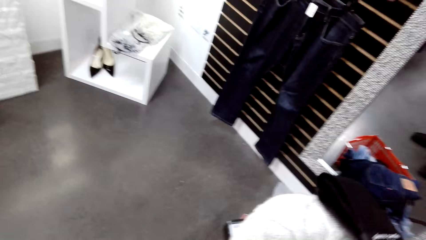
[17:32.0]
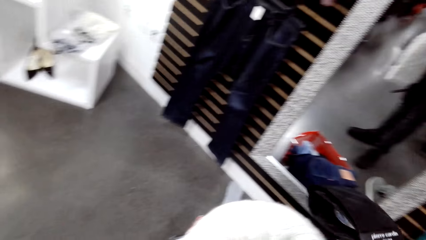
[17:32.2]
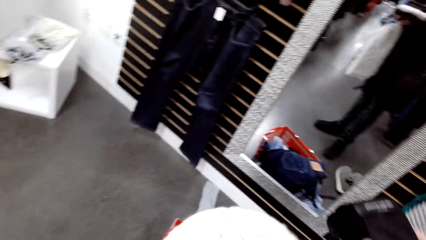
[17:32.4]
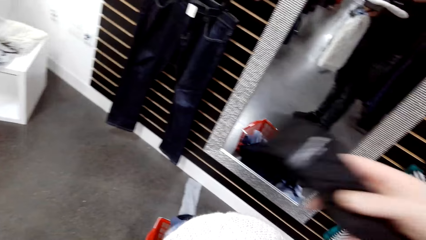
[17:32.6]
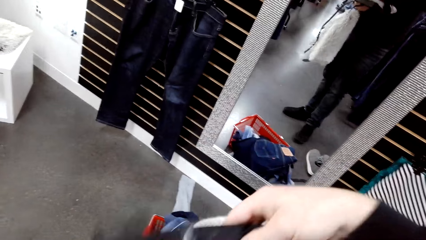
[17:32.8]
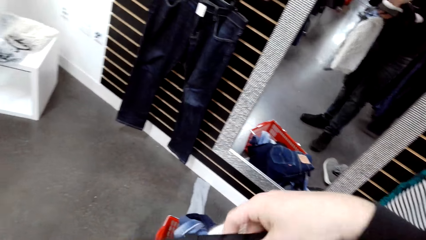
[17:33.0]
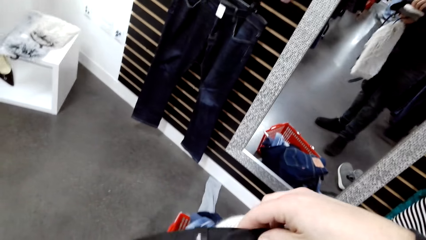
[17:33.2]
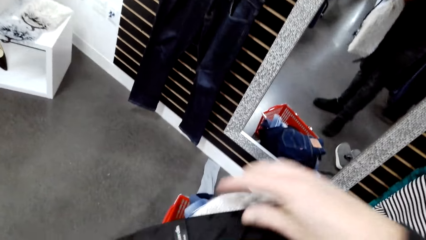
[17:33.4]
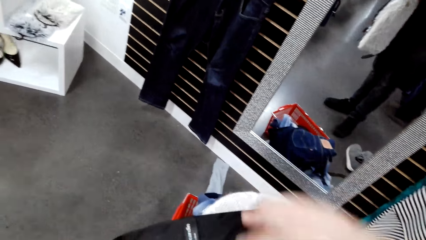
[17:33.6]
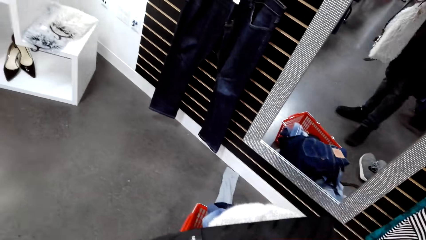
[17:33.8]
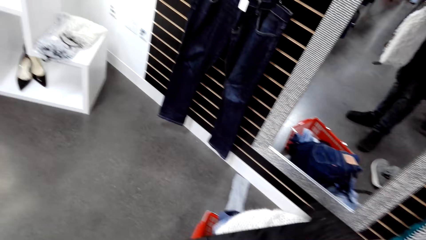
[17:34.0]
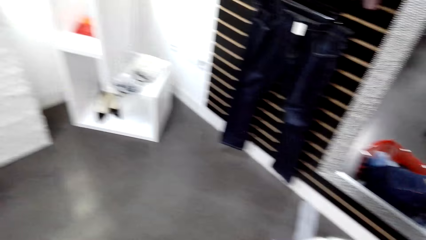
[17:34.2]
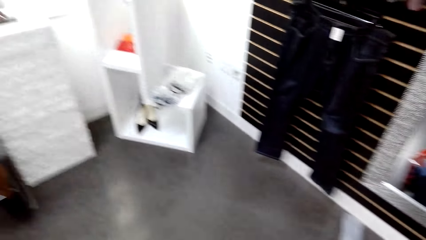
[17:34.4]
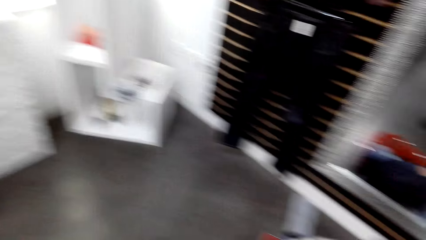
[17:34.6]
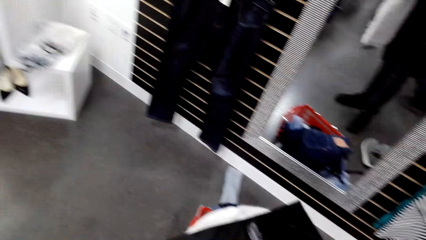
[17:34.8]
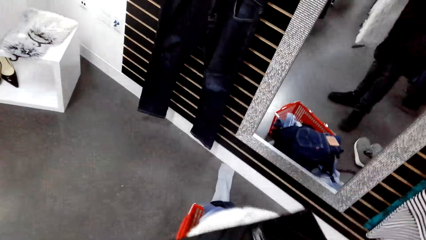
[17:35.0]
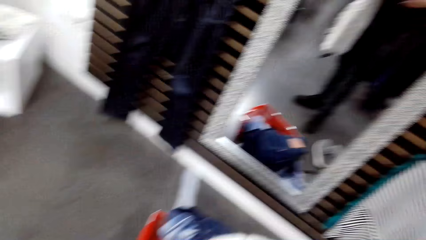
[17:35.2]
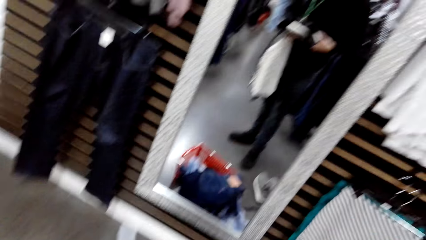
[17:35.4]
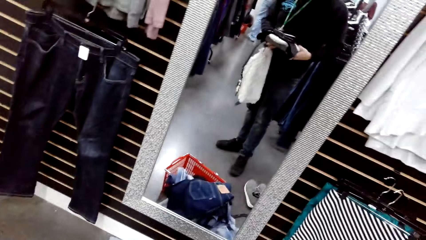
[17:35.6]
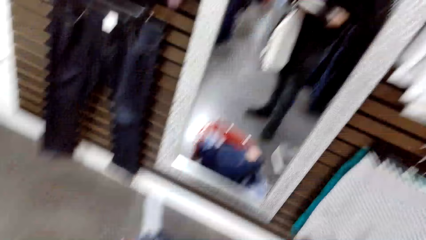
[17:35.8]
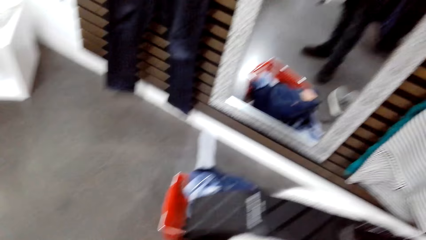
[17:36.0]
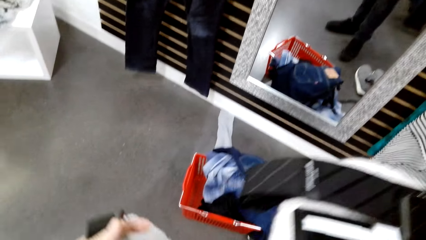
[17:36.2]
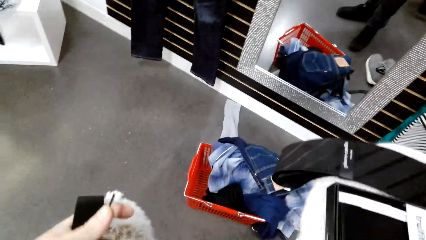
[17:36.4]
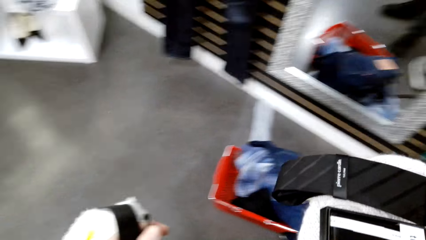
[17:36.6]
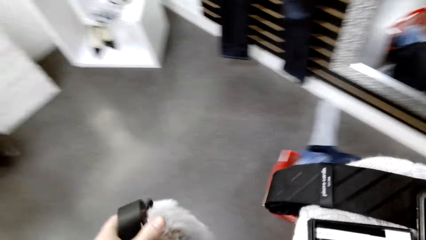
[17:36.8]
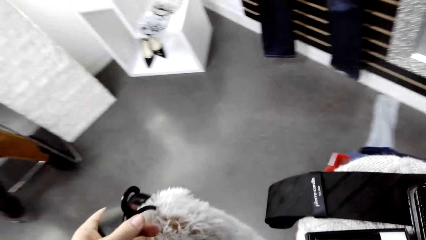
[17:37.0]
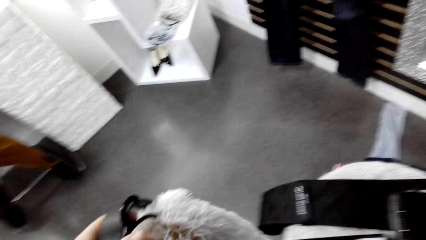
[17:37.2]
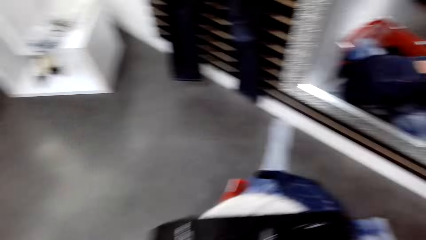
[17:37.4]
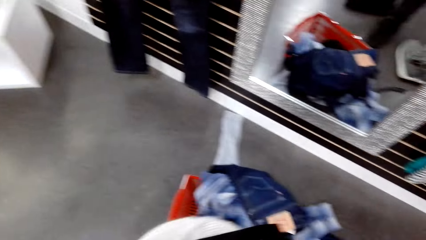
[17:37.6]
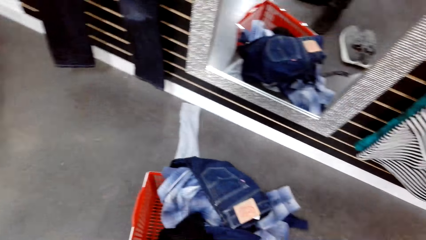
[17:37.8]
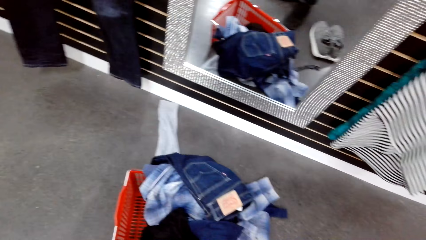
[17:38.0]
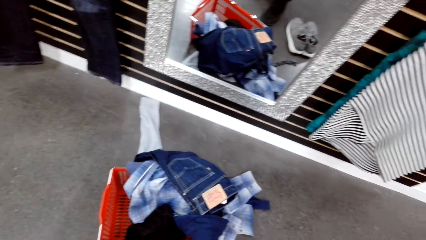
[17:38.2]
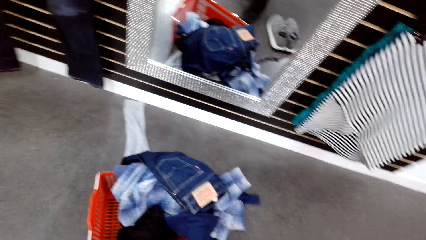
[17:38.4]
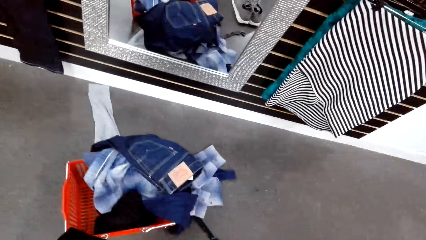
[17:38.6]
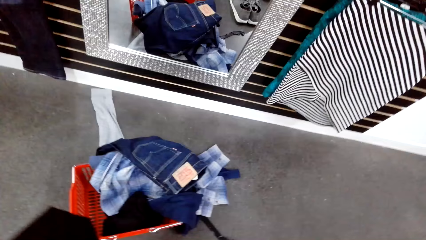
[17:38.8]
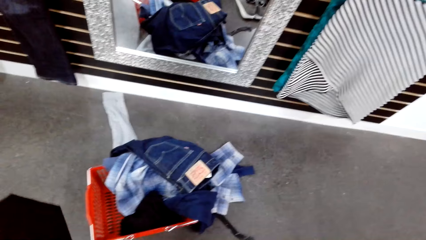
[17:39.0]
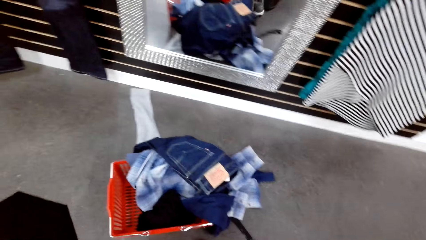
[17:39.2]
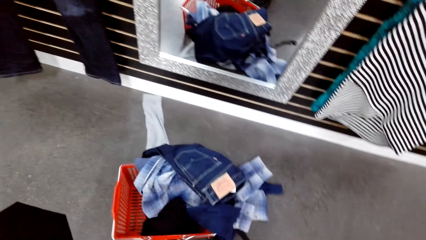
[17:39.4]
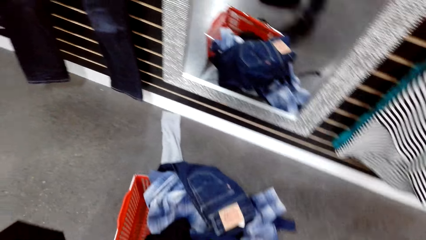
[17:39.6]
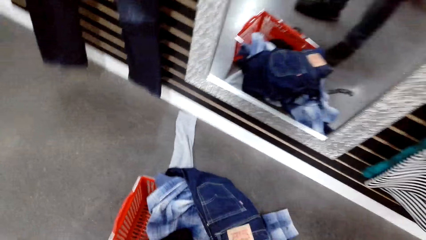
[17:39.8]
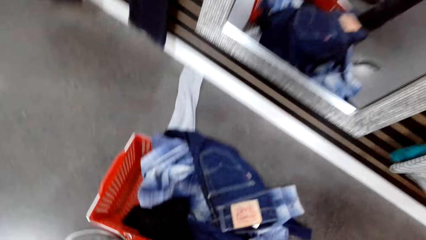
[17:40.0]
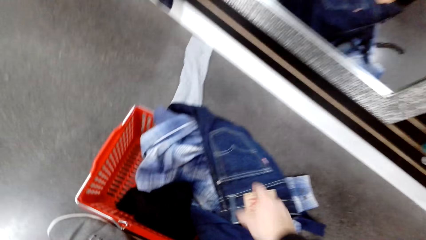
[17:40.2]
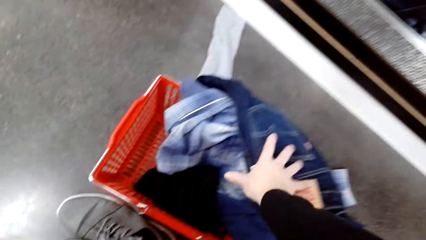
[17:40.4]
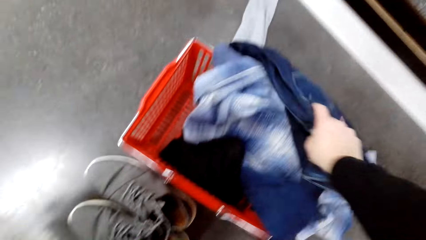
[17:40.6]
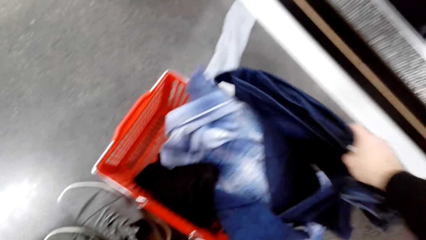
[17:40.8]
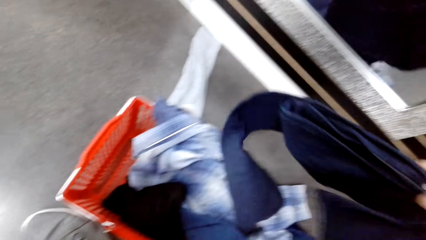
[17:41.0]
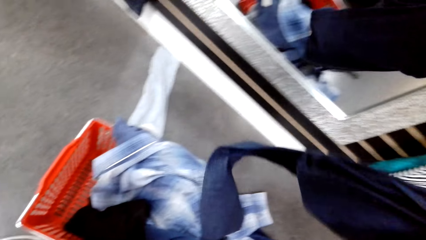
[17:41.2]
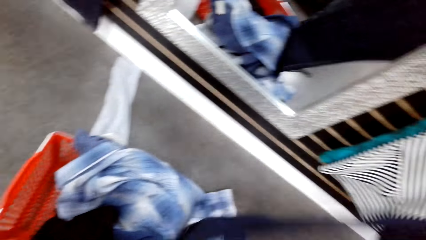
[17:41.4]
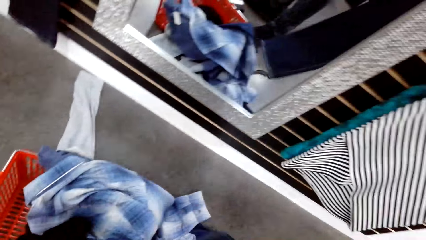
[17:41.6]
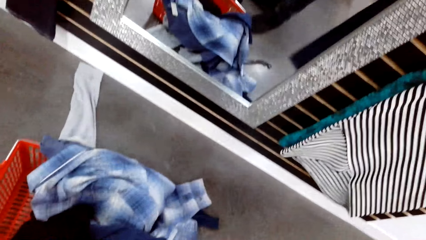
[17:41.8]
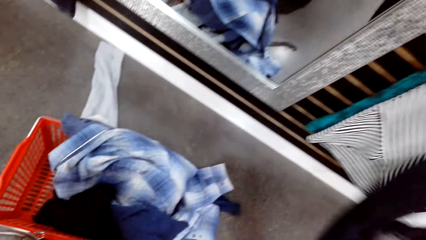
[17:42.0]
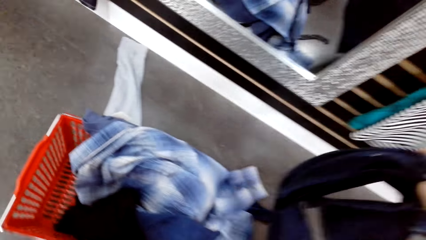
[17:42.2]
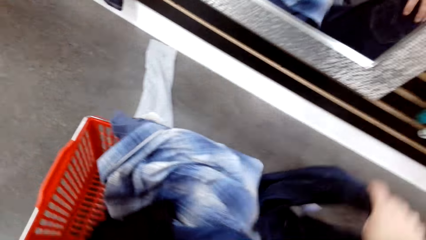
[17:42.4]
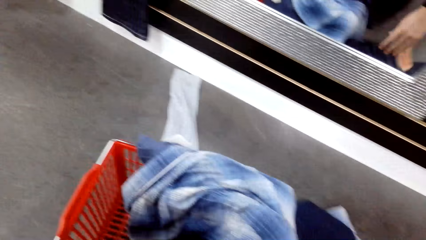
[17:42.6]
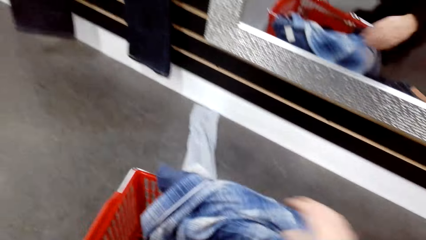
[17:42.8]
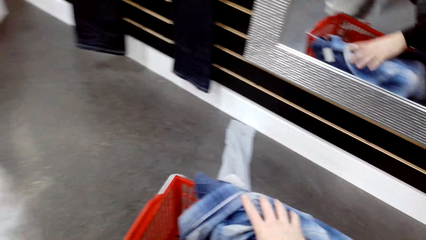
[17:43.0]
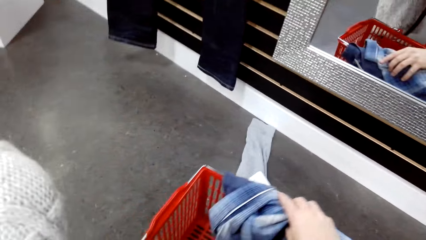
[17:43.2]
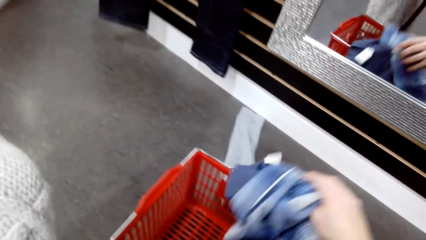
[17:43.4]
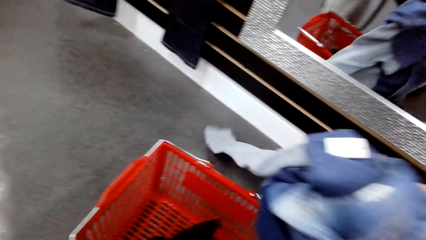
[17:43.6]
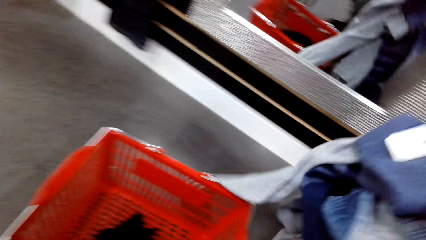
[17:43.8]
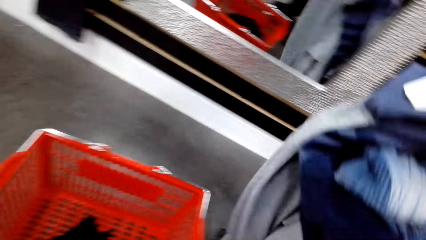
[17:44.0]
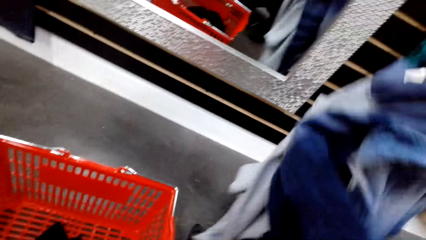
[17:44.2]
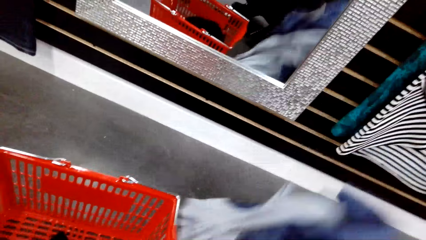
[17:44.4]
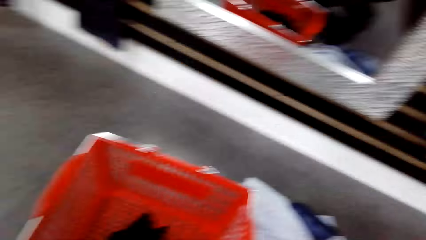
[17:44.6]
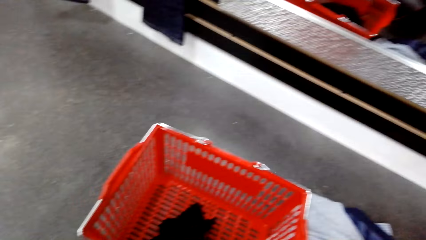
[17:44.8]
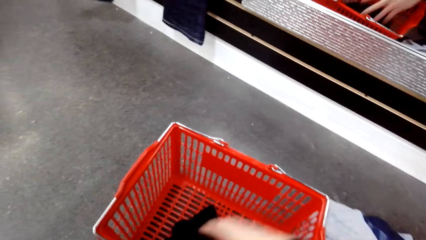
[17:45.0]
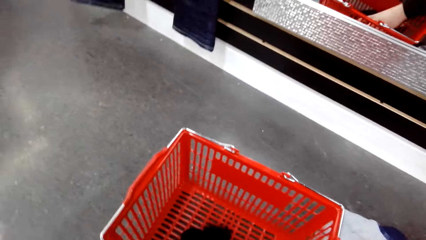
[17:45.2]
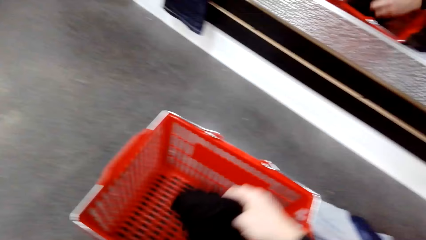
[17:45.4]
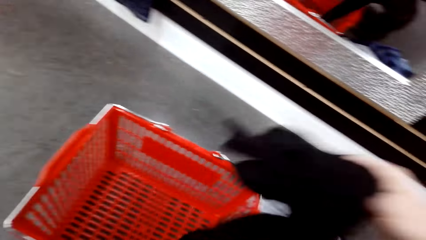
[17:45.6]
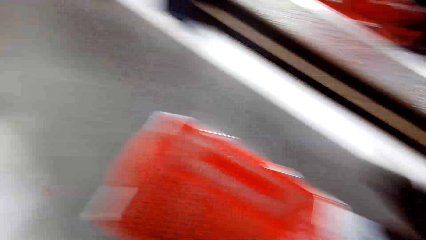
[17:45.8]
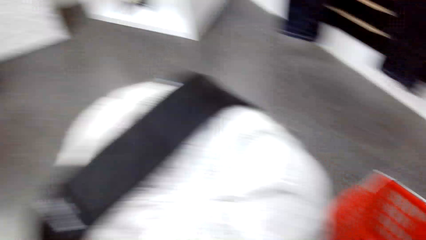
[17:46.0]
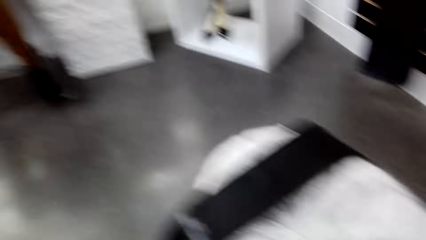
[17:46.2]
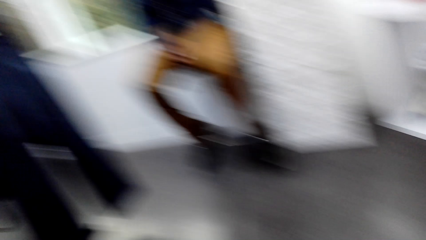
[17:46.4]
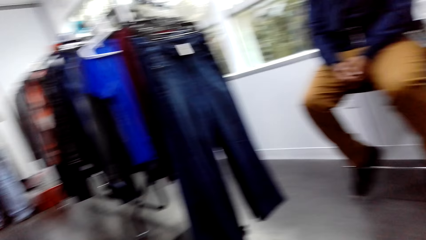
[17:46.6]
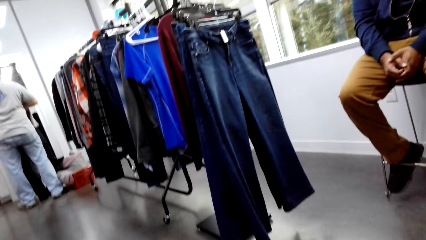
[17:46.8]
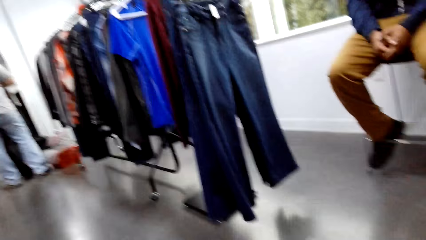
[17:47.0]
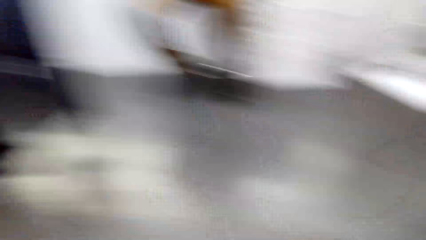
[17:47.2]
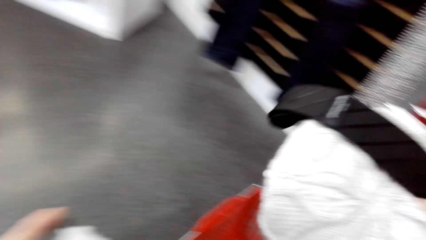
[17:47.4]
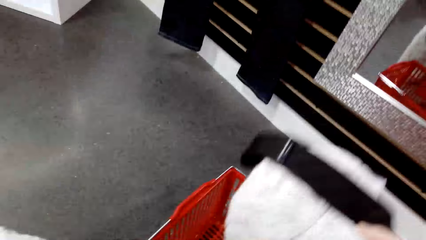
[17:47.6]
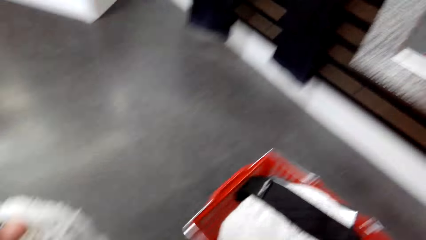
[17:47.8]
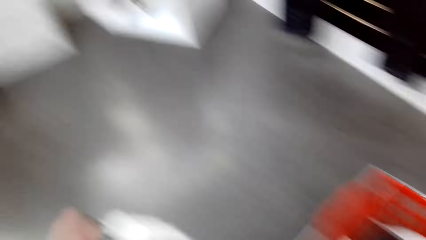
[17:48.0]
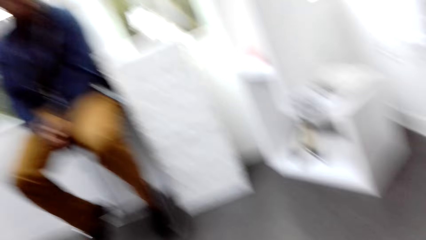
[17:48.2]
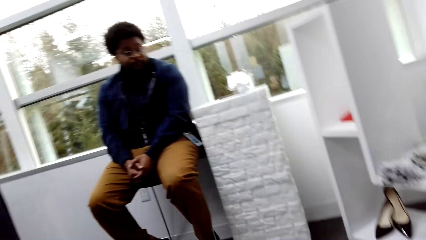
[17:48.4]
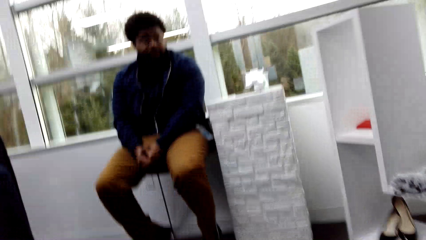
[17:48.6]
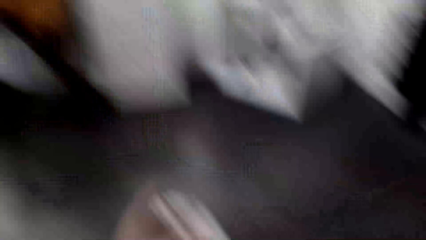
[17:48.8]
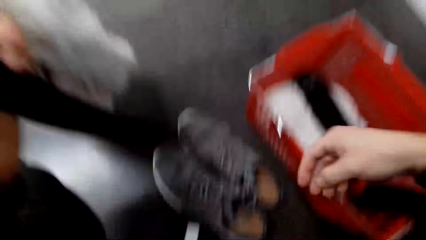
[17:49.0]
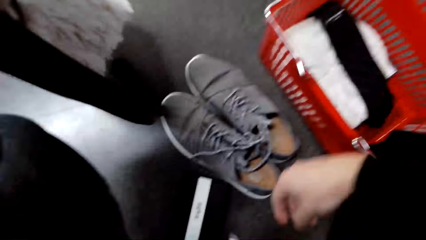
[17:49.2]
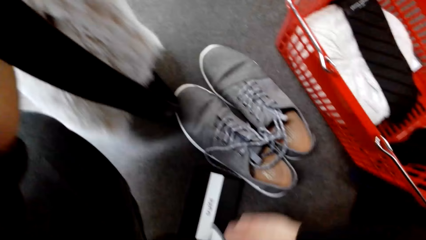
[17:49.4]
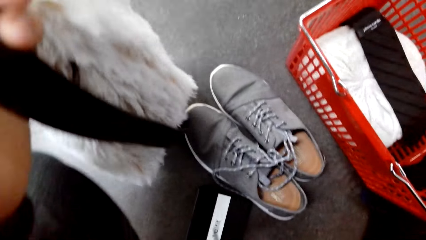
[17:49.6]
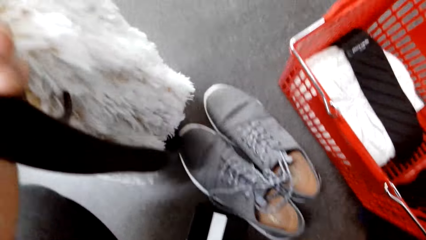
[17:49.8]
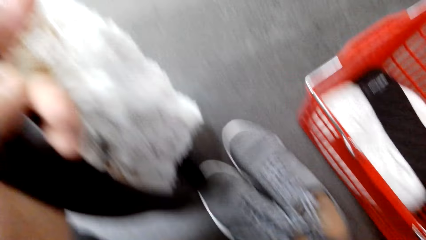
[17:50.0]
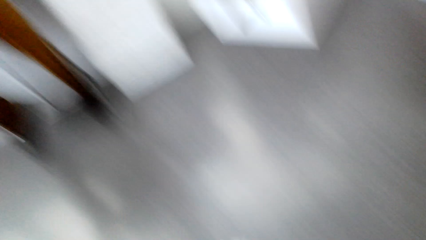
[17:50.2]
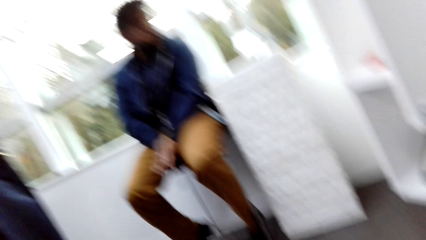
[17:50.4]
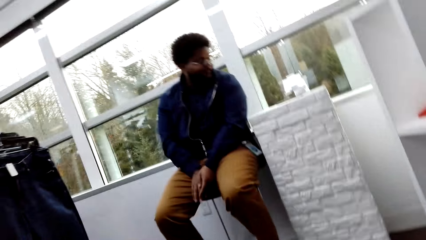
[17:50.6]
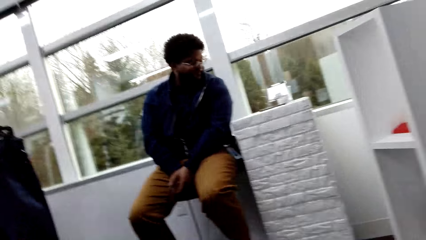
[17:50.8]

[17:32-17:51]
The camera wearer drops clothes. He positions a tie on top of the pouch in his other hand. He holds clothes. He splits items on his hands, and drops the items on the floor. He picks up jeans from the crate on the floor, and drops the jeans back. He drops clothes from the crate. He picks up clothes. A man sits in the room. The camera wearer drops some items in the crate on the floor. The man converses with the camera wearer. The camera wearer picks up the pouch on the floor. He looks around.
